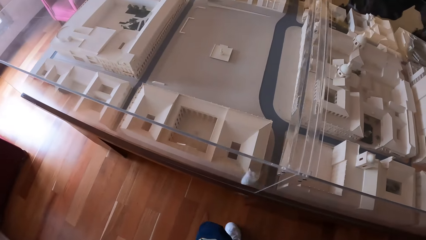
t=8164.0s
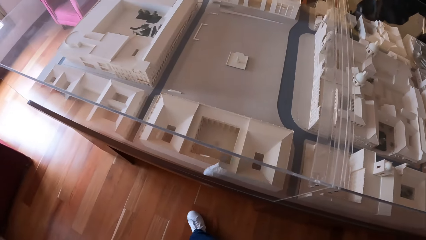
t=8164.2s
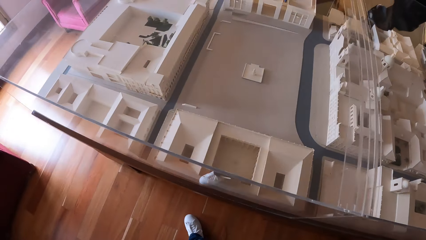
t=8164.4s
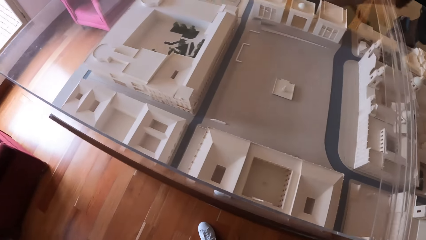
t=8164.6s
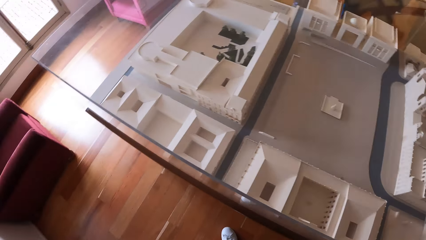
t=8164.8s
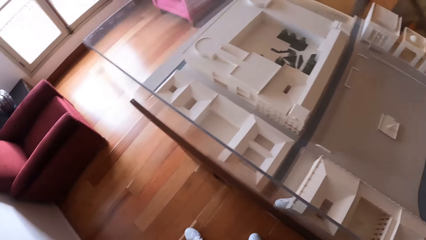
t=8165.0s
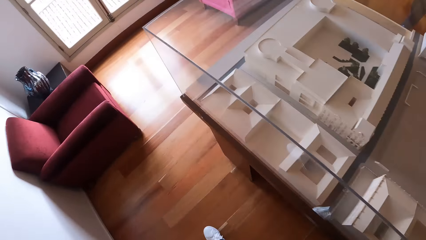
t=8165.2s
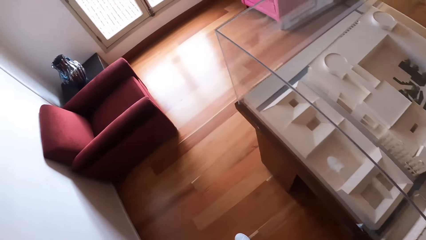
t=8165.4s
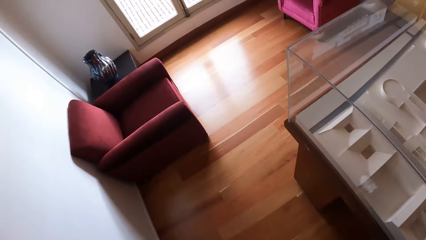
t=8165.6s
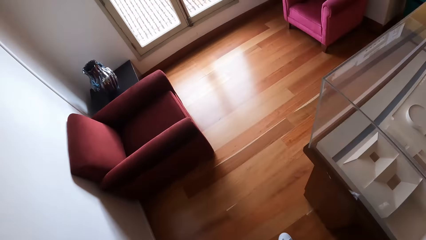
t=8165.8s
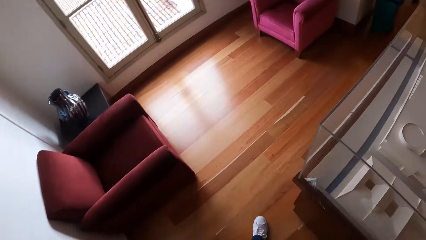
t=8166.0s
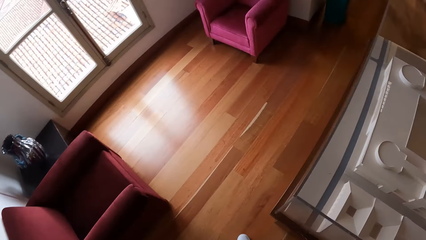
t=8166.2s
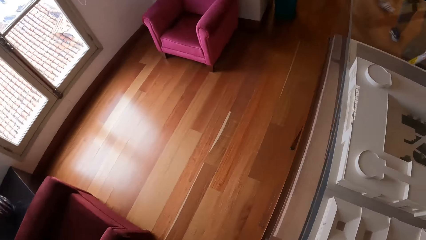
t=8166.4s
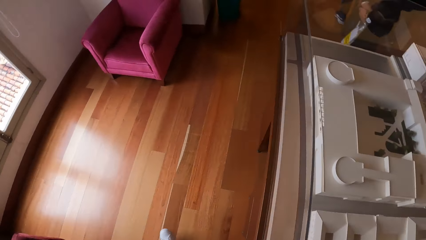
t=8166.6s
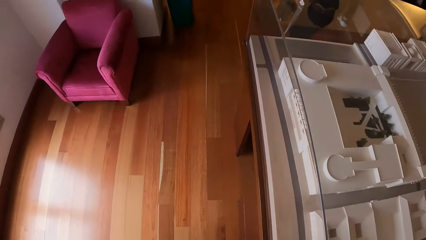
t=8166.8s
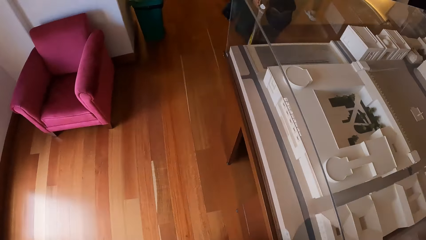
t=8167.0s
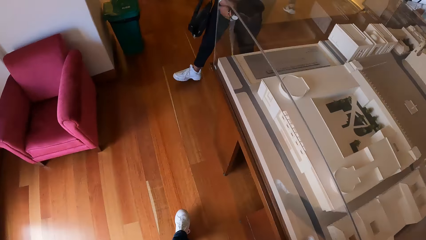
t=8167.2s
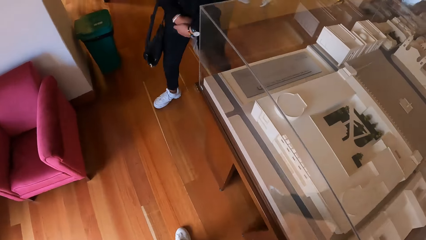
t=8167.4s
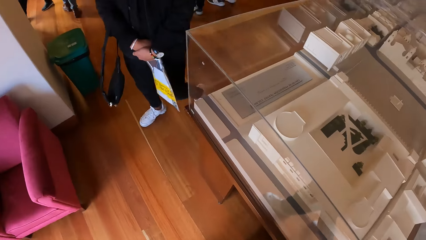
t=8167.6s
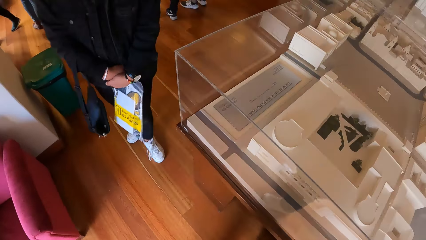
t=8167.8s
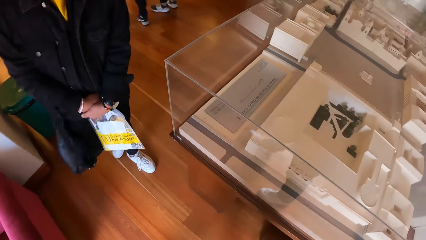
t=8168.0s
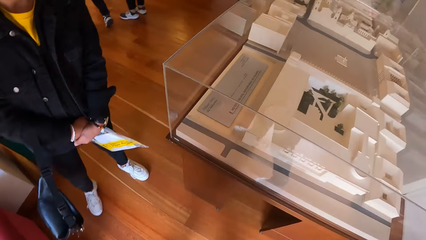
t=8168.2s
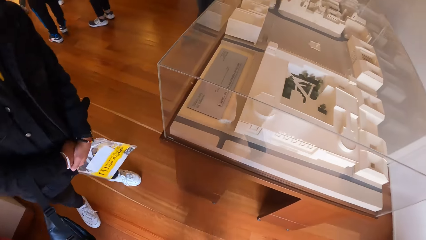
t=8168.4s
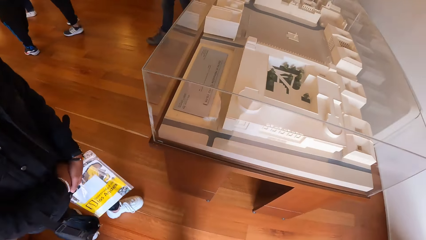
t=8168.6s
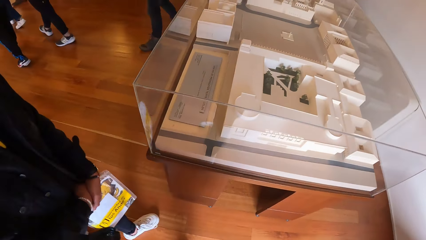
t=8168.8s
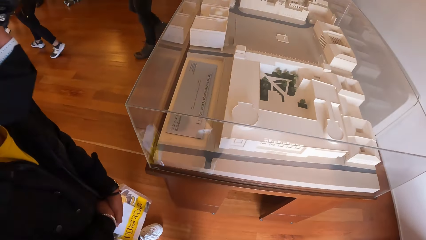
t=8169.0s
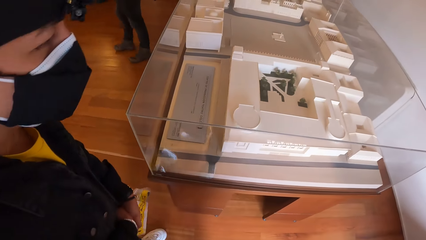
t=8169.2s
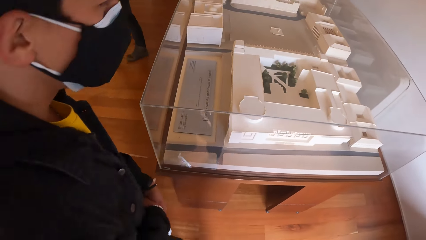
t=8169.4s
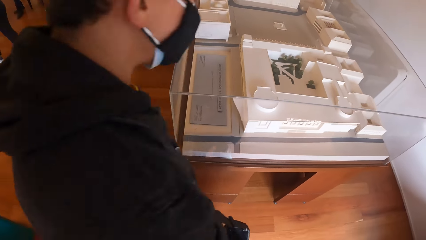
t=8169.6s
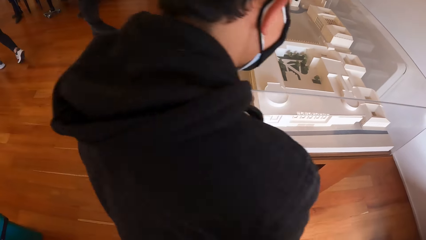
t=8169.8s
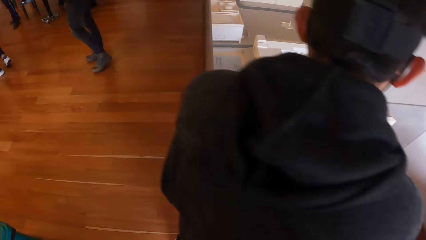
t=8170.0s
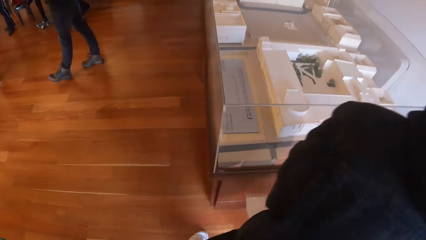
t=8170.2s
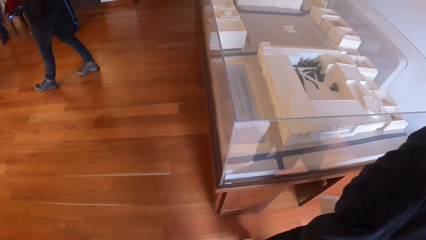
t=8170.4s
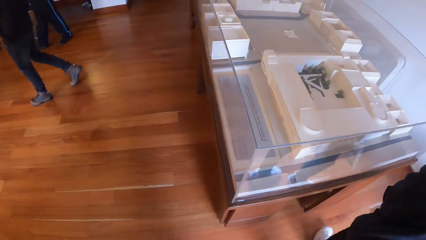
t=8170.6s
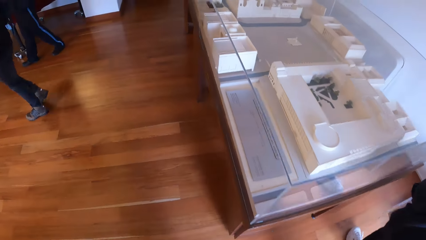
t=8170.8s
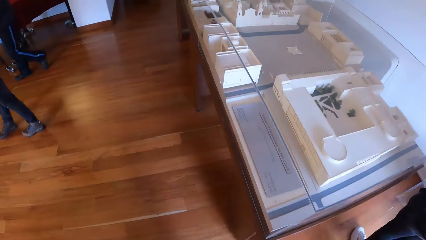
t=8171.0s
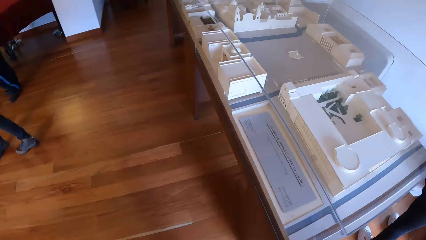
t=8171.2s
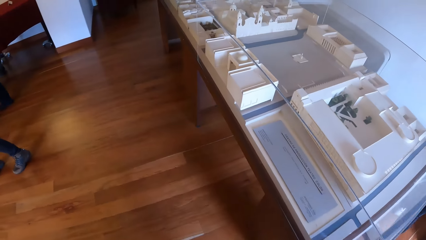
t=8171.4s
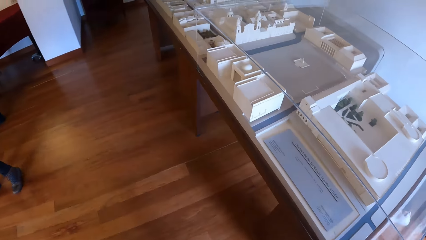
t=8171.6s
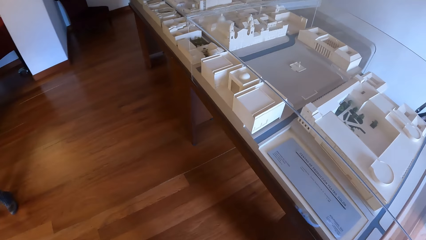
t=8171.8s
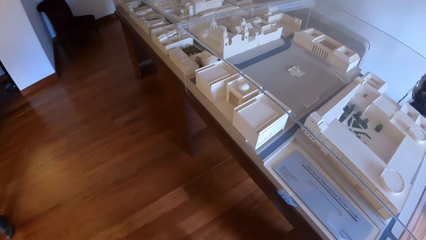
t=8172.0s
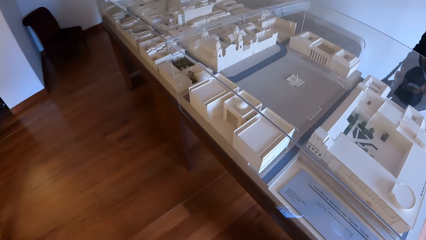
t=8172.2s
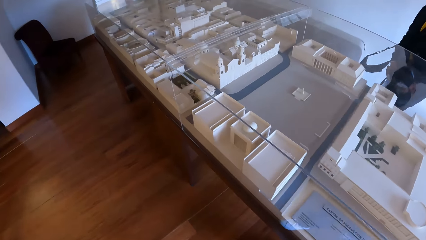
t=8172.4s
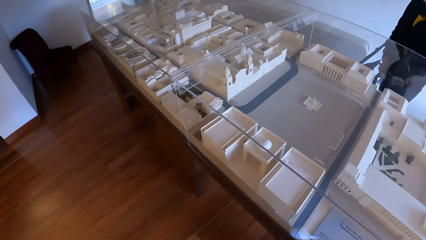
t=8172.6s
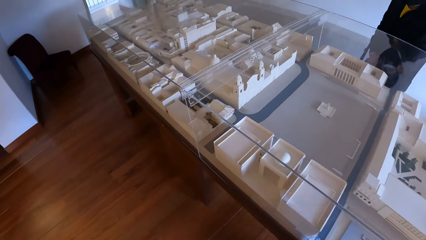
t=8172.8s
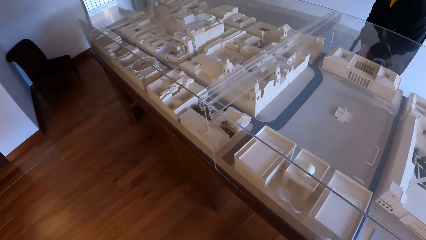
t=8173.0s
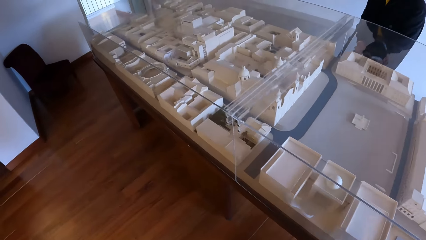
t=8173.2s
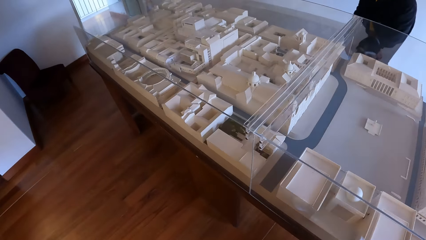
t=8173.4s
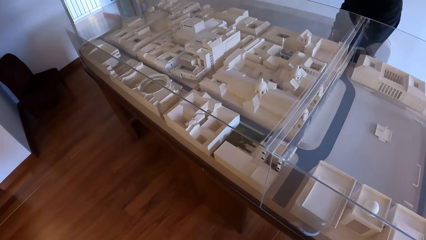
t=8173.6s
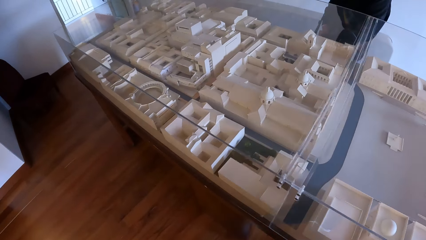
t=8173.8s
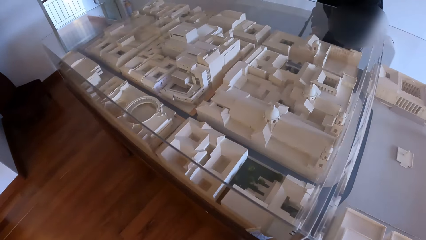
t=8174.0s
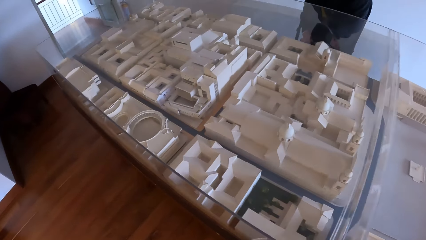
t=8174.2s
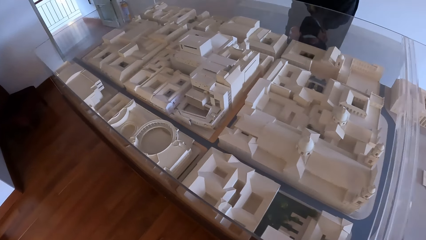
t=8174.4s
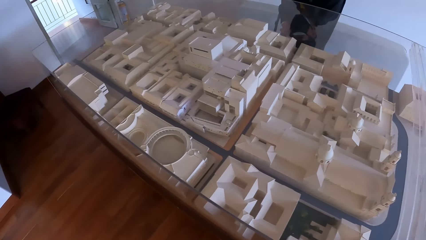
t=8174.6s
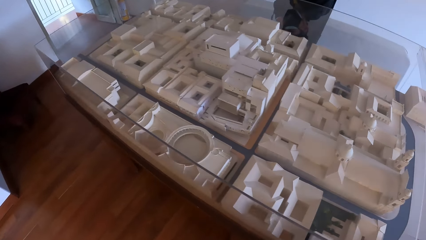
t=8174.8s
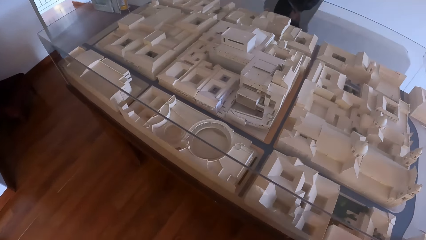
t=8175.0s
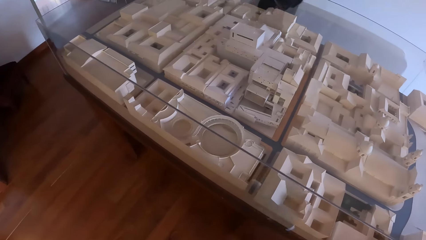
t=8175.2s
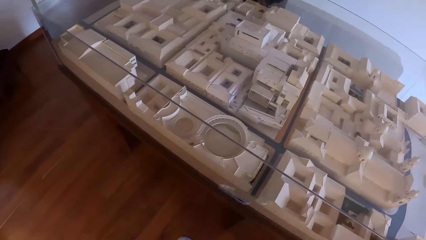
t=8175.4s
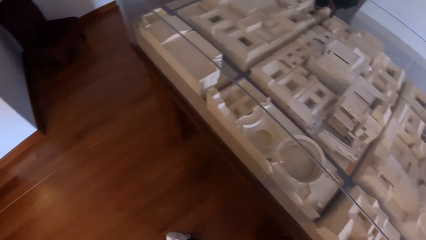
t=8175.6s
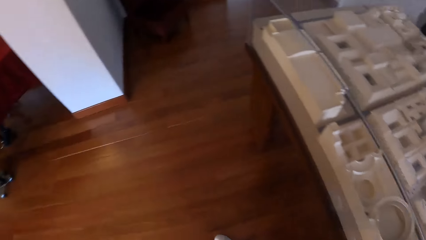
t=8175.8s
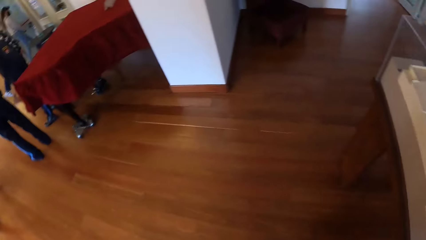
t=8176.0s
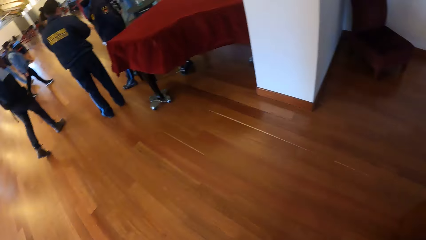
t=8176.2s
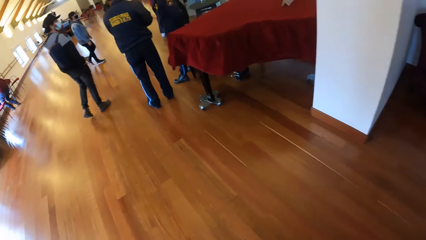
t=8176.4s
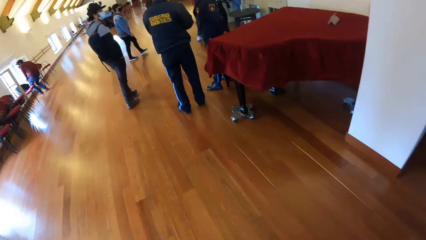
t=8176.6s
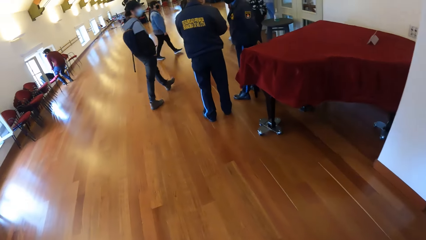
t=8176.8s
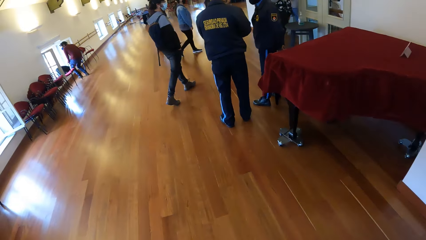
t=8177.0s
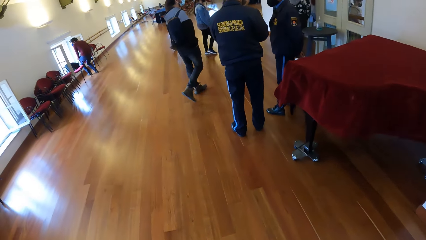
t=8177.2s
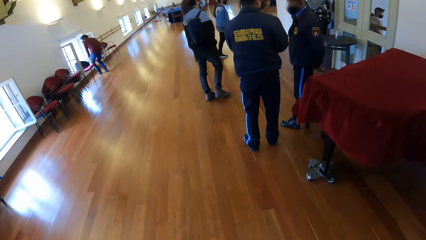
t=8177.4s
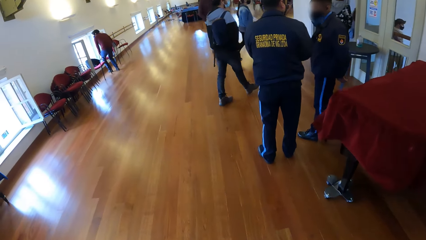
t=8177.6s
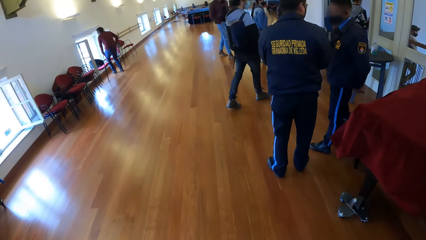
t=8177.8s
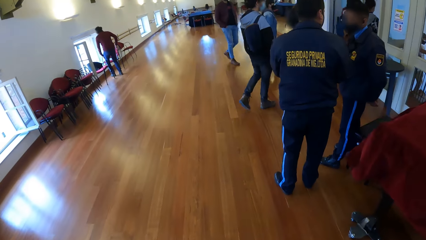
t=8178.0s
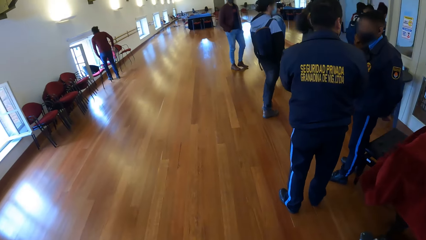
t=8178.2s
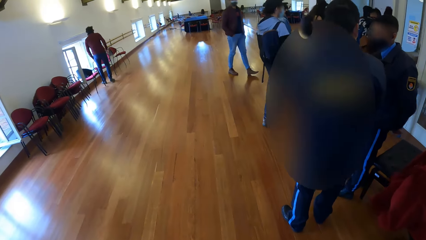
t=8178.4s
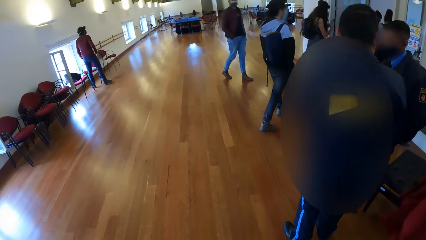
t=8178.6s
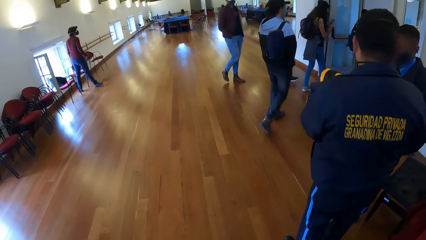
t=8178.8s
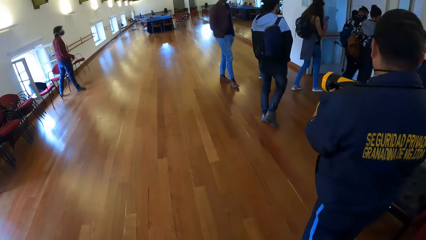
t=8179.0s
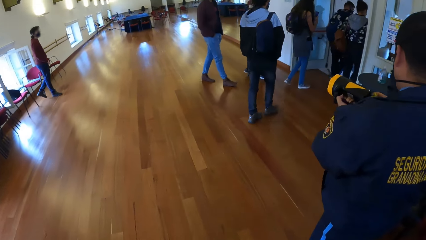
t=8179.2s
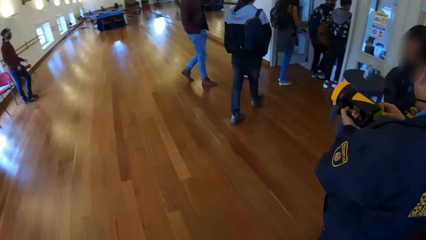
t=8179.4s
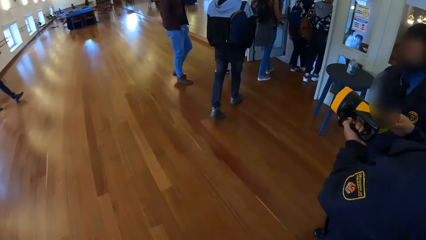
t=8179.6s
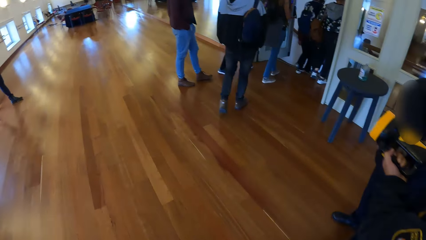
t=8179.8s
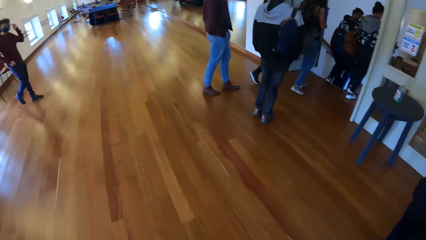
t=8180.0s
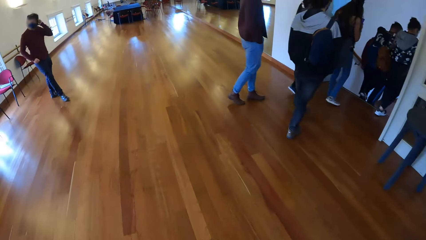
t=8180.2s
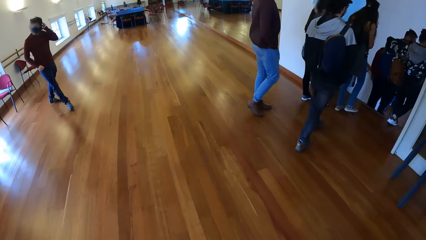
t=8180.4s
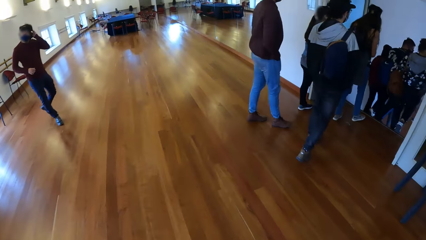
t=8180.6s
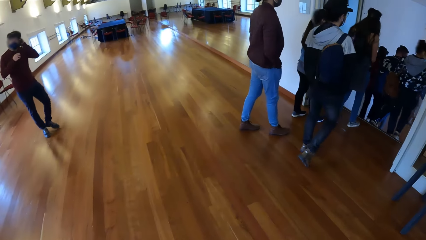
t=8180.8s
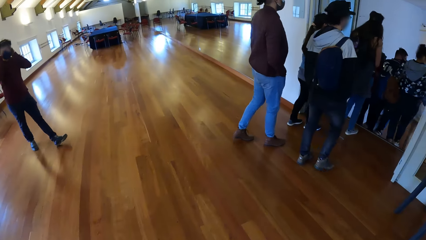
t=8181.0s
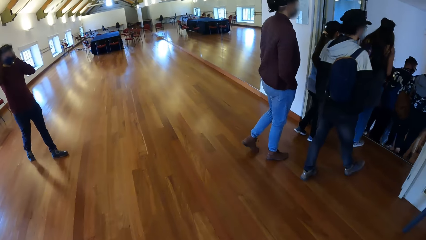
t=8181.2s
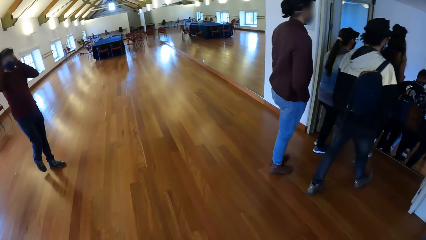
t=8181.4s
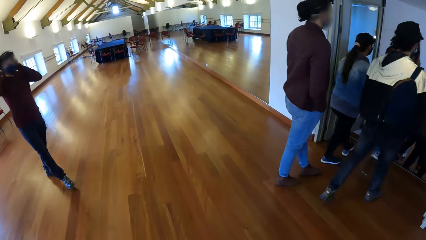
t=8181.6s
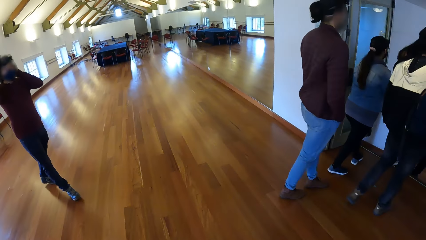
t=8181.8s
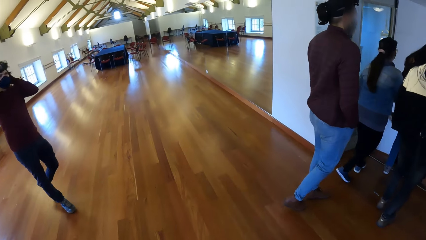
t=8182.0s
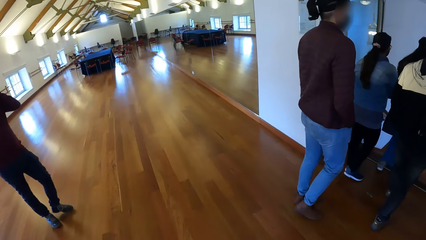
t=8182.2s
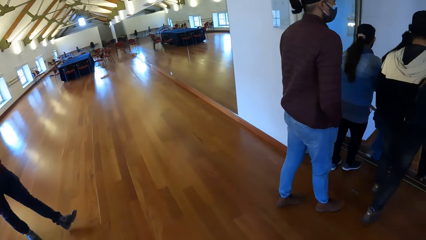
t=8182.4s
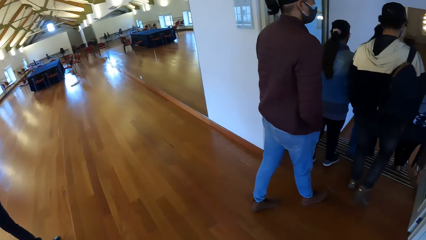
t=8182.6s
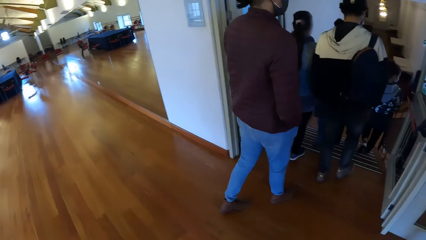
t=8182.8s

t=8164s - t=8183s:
The camera wearer walks around the sculpture. They stare at the sculpture in the glass. They look around the room. They walk in the room.
